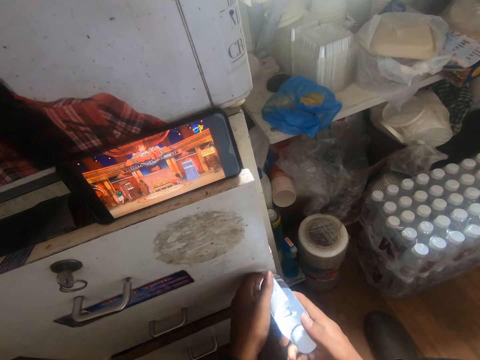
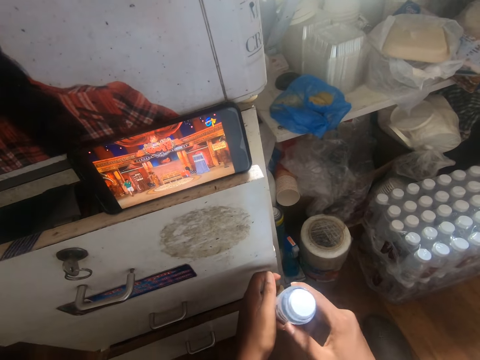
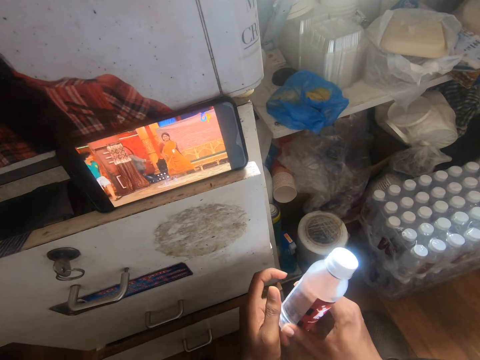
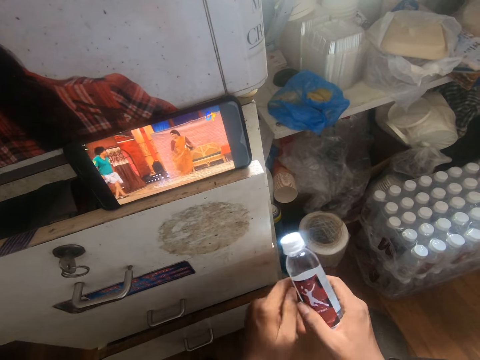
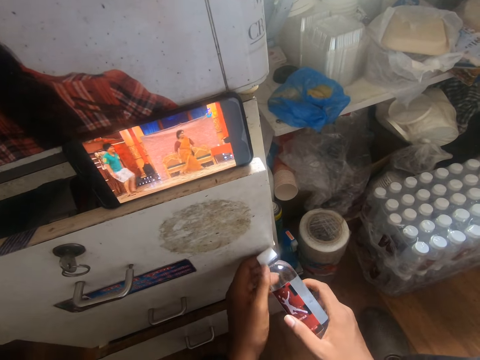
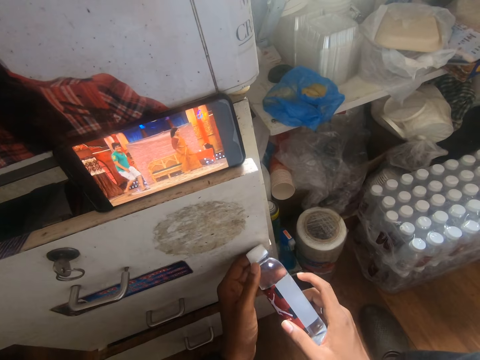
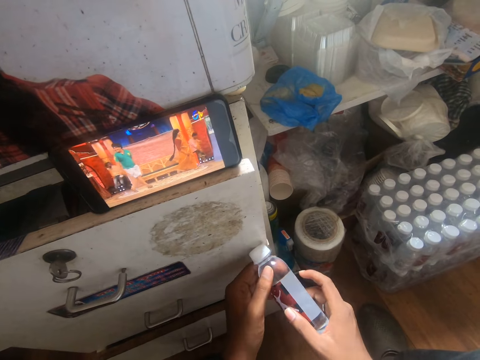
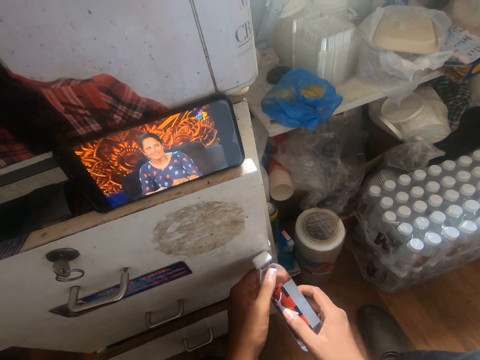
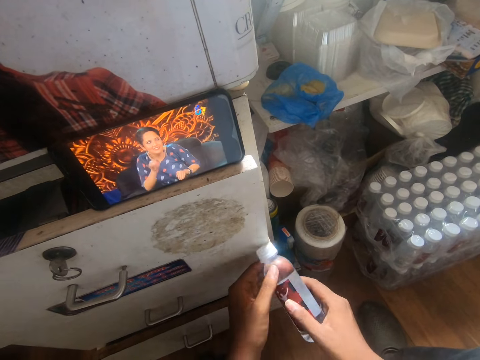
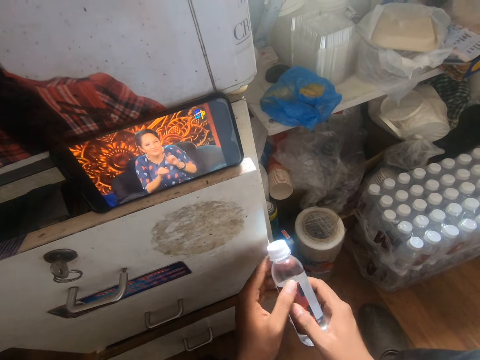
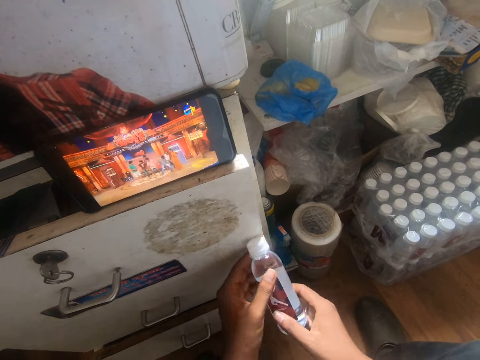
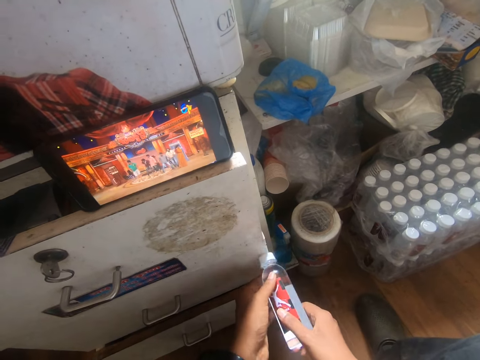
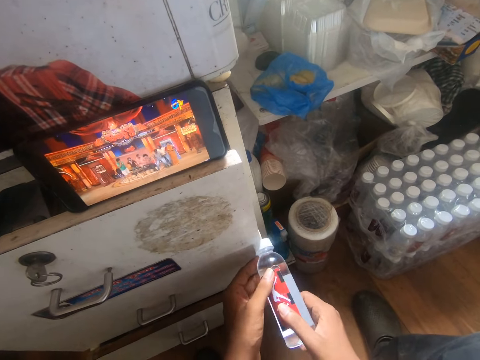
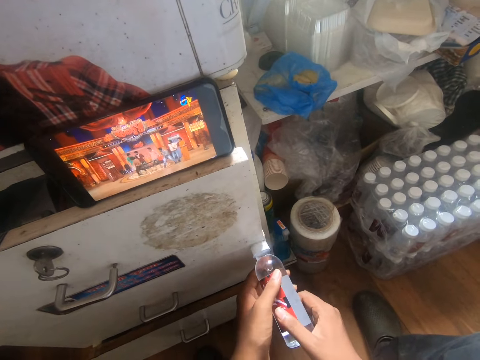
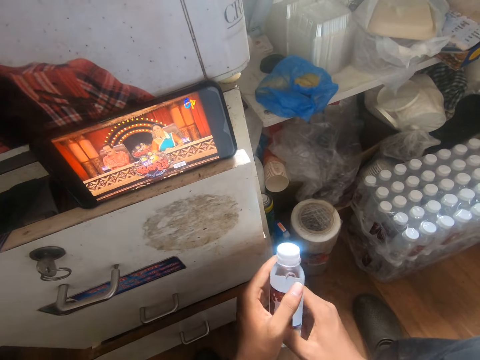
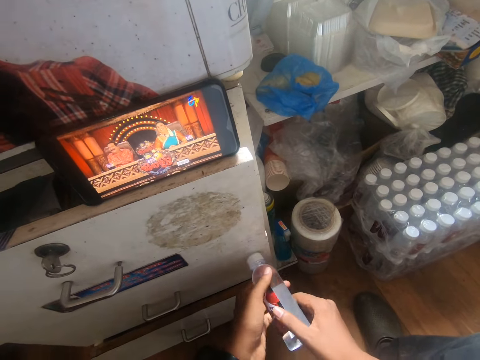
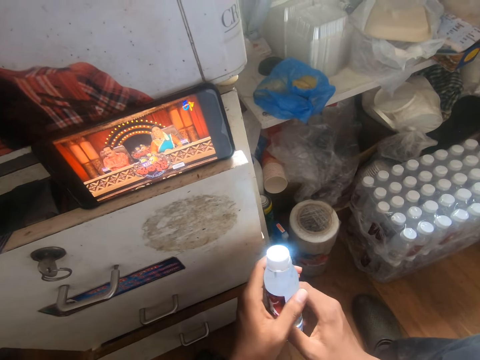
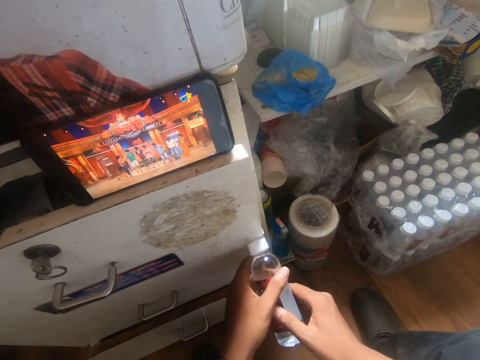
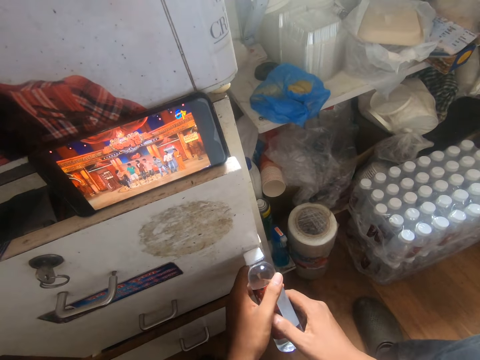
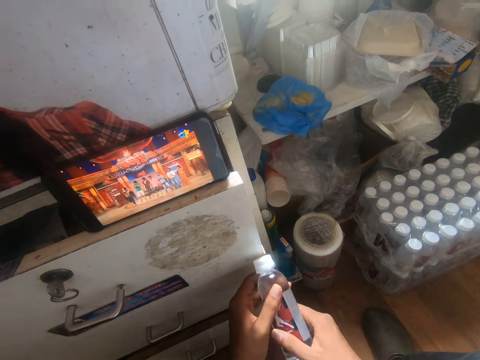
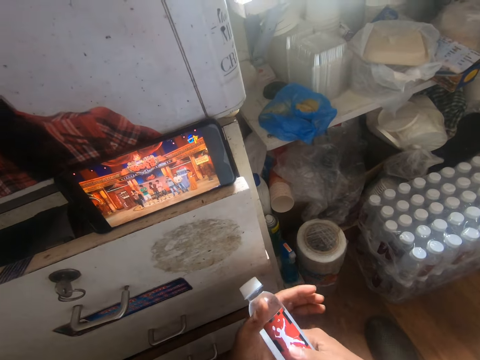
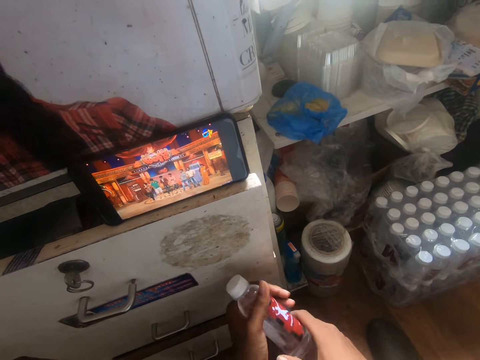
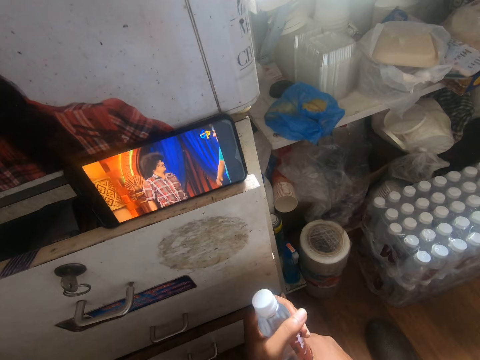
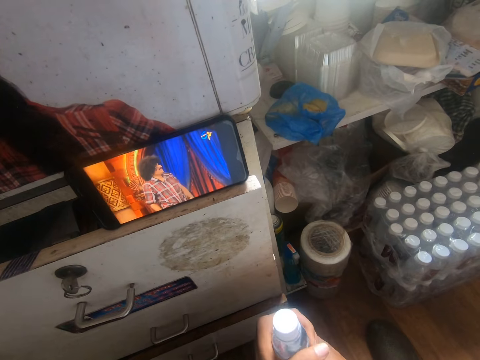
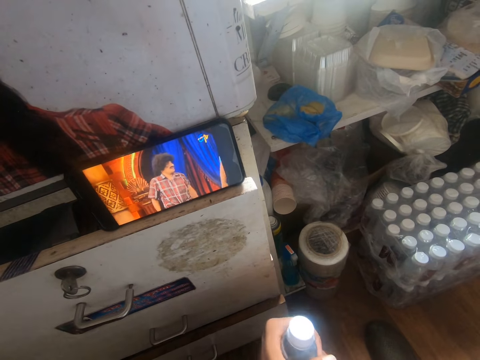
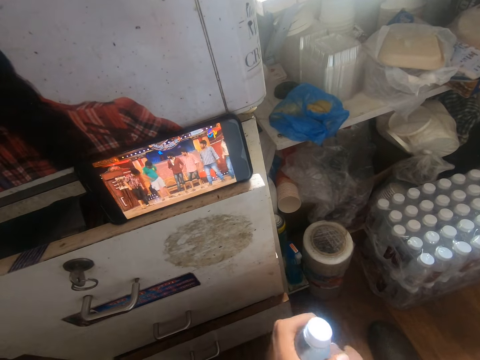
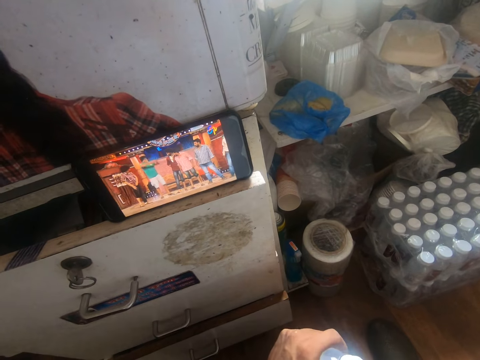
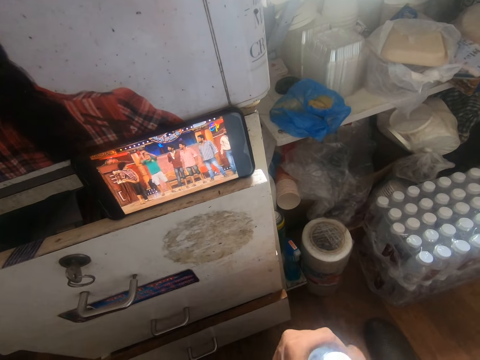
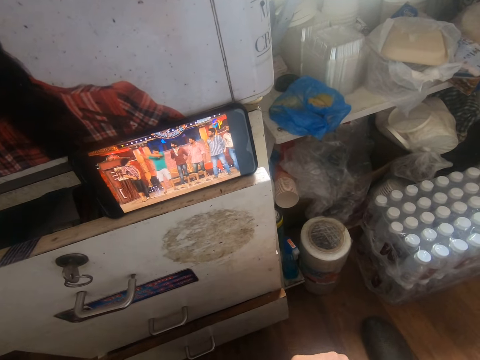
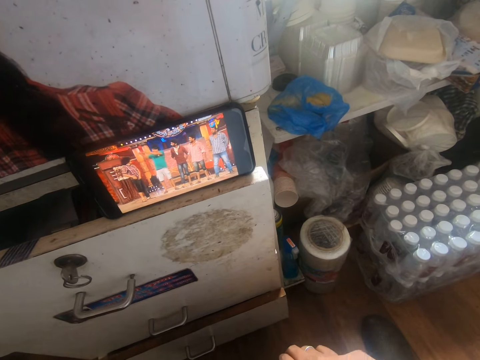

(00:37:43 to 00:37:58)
The camera wearer removes his left hand from the bottle in both hands. He holds the bottle with both hands. He touches the cabinet with the bottle in both hands. He removes the bottle from the cabinet with both hands. He hits the bottle on the cabinet with both hands. He moves the bottle on the cabinet with both hands. He removes the bottle from the cabinet with both hands. He touches the cabinet with the bottle in both hands. He removes the bottle from the cabinet with both hands. He touches the cabinet with the bottle in both hands. He removes the bottle from the cabinet with both hands.

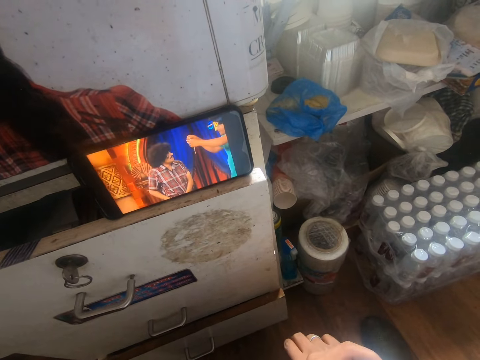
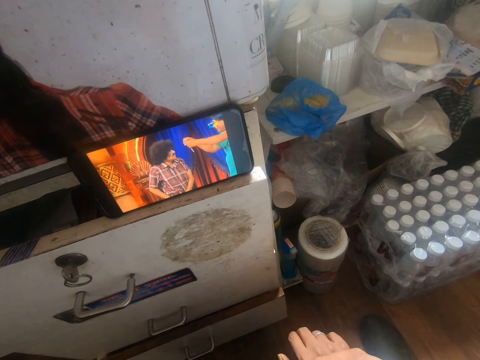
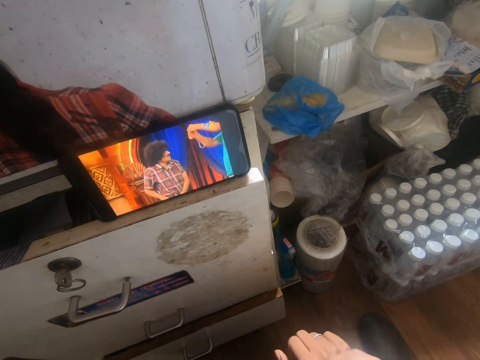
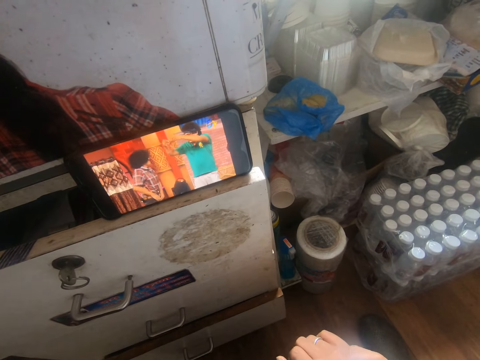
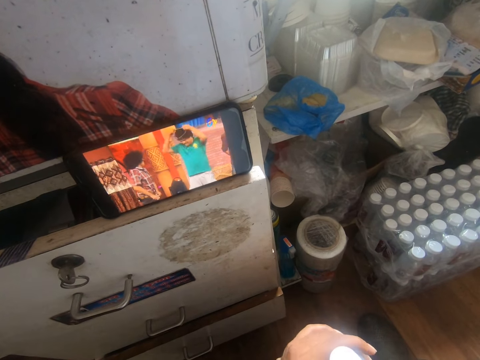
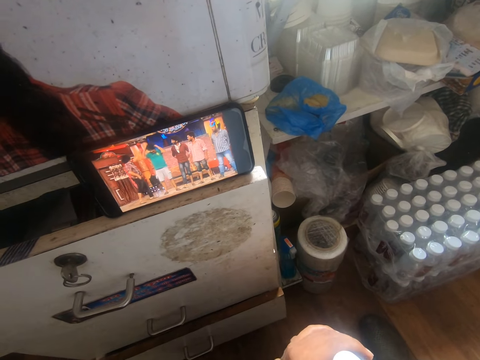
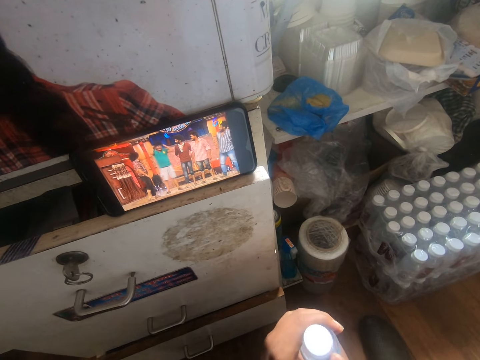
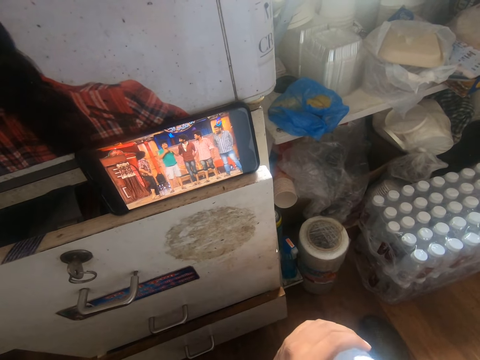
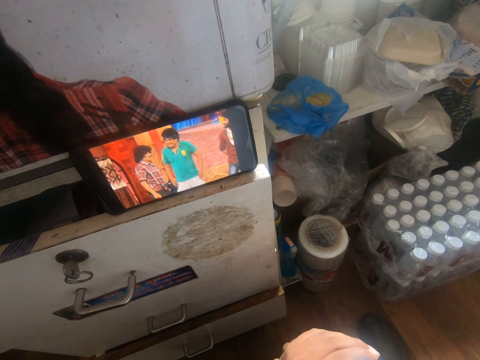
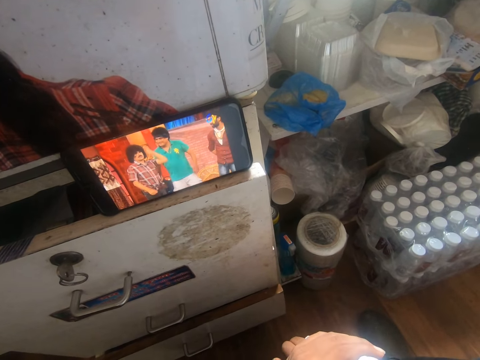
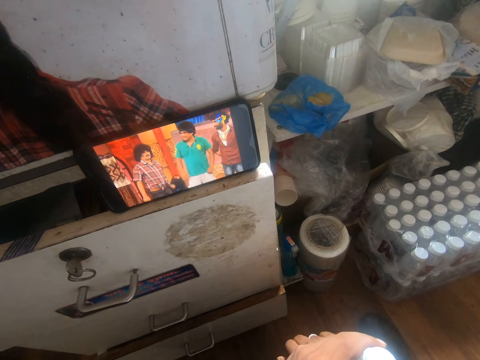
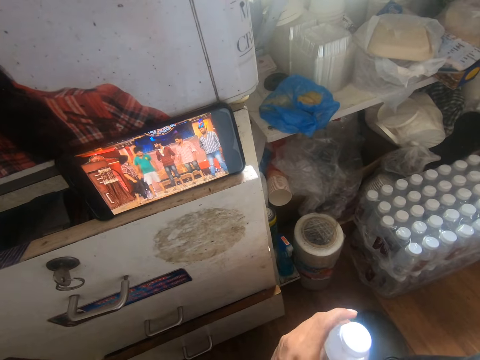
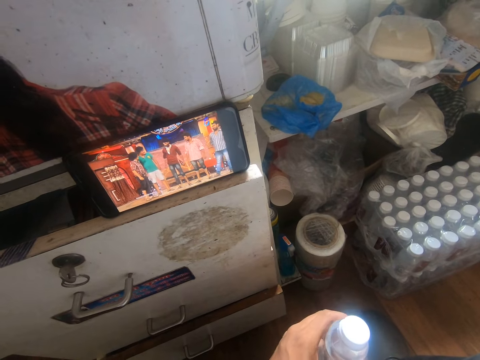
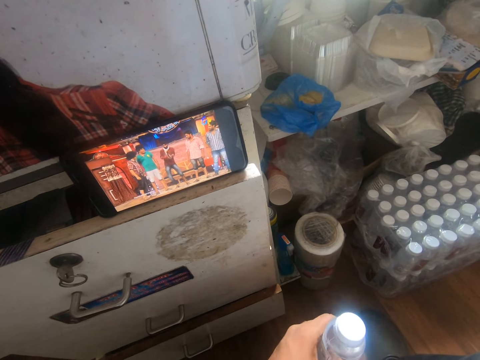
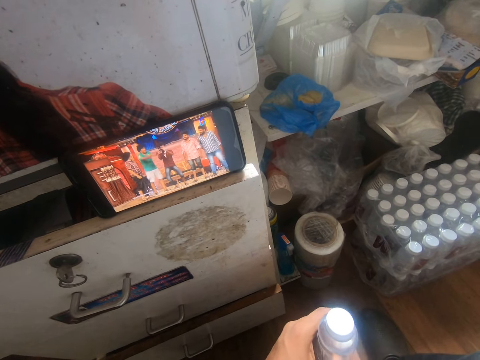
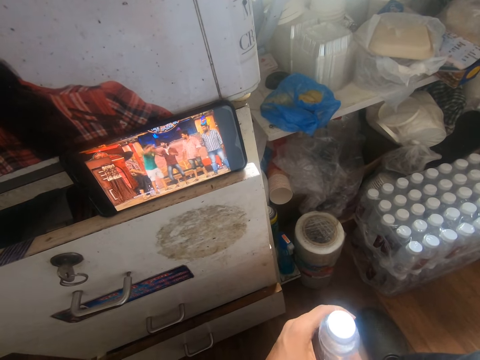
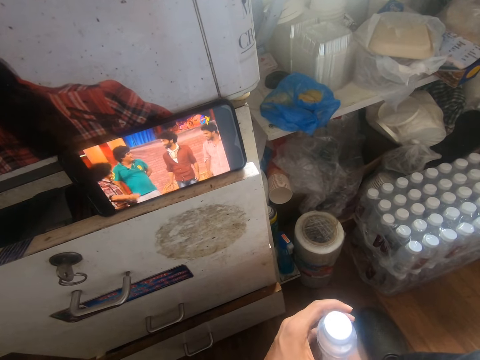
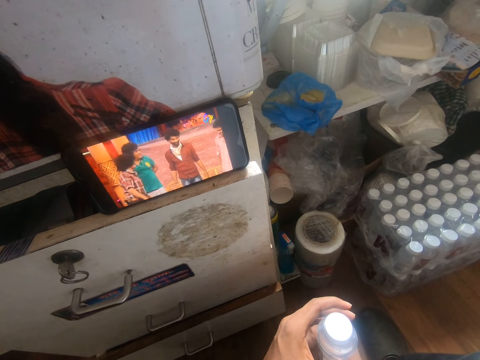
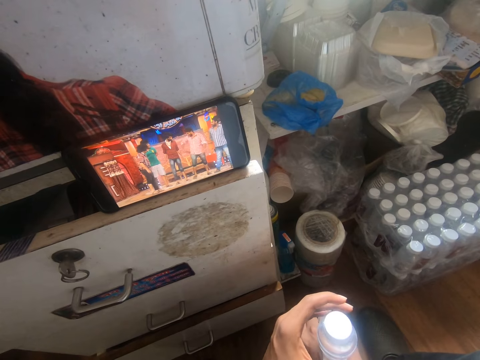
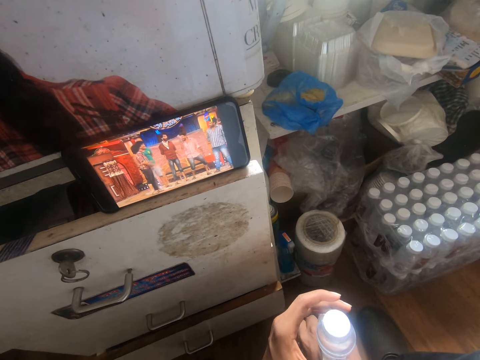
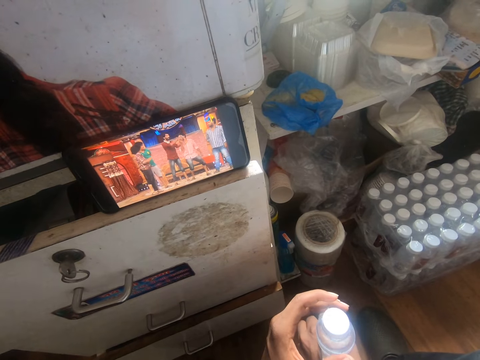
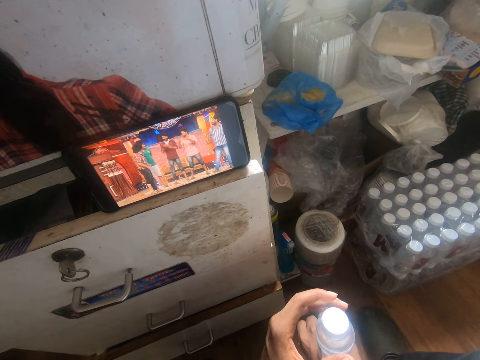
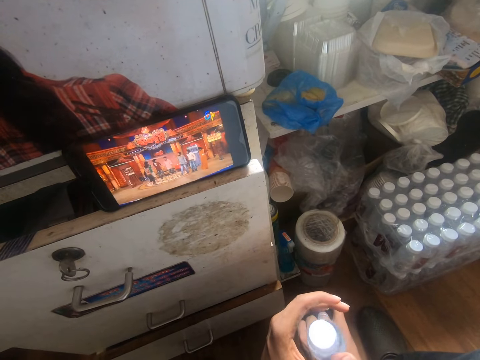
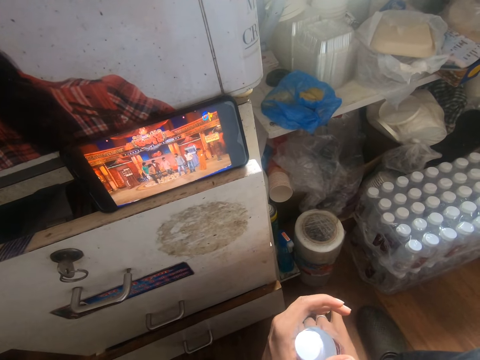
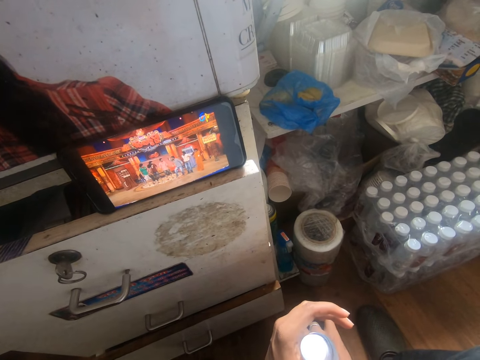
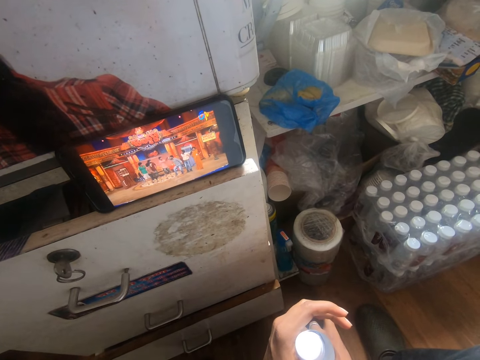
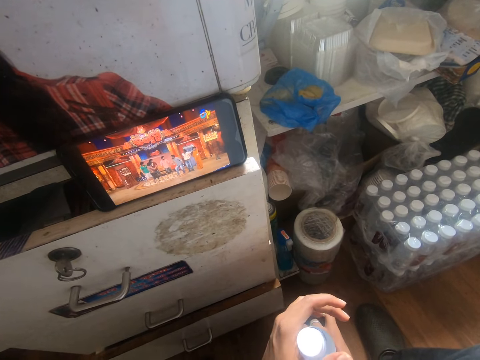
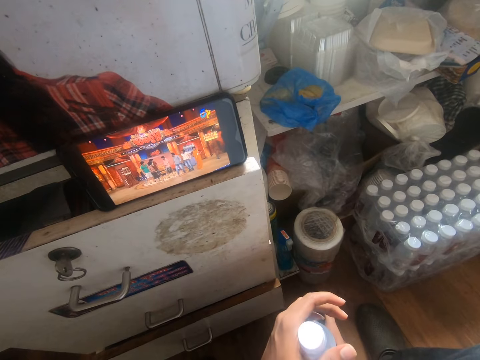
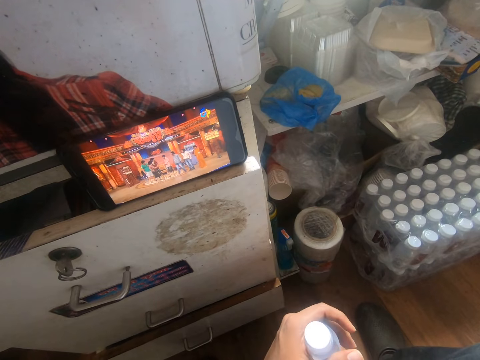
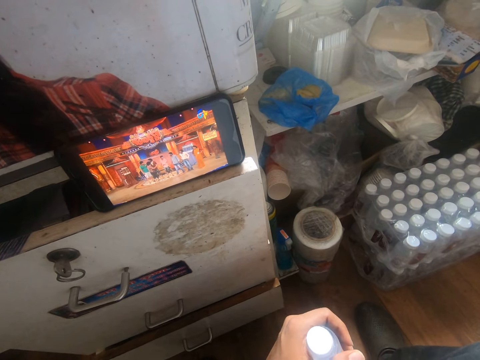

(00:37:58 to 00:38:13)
The camera wearer places the bottle on his right hand with his left hand. He holds the bottle on his right hand with his left hand.
